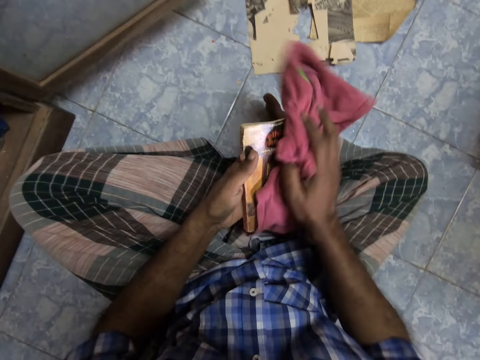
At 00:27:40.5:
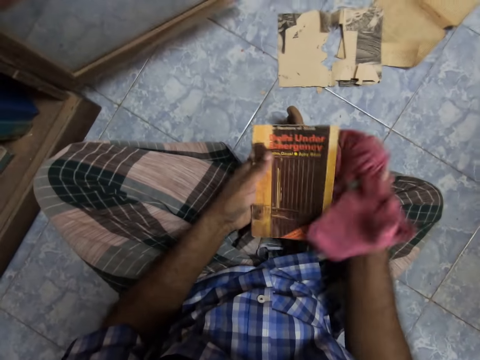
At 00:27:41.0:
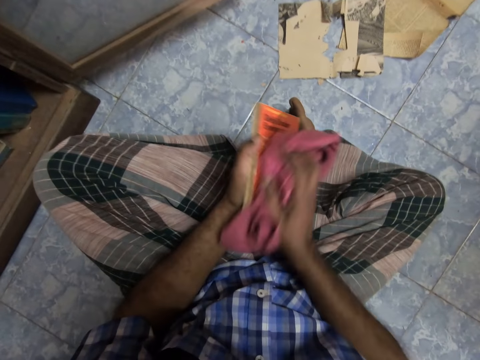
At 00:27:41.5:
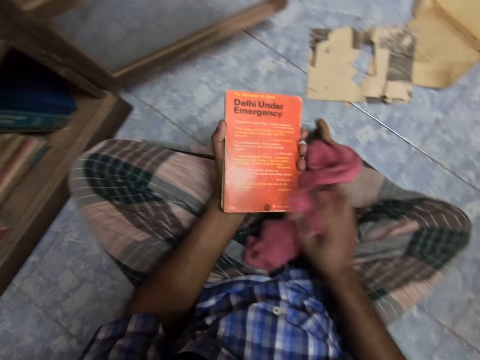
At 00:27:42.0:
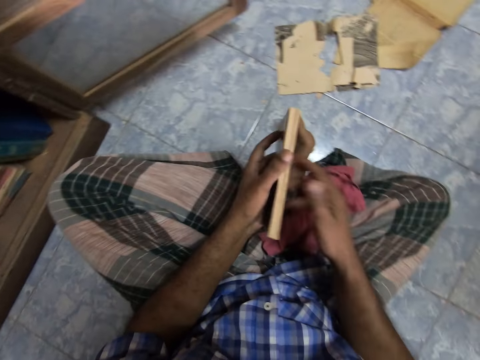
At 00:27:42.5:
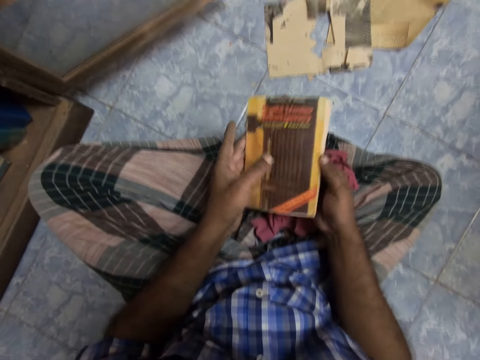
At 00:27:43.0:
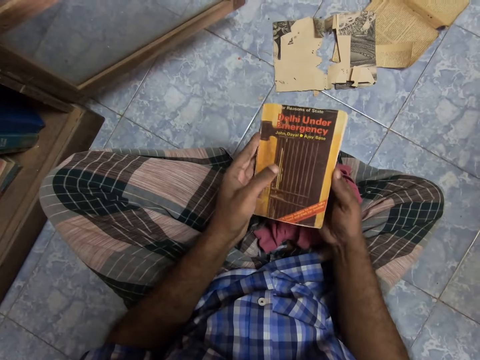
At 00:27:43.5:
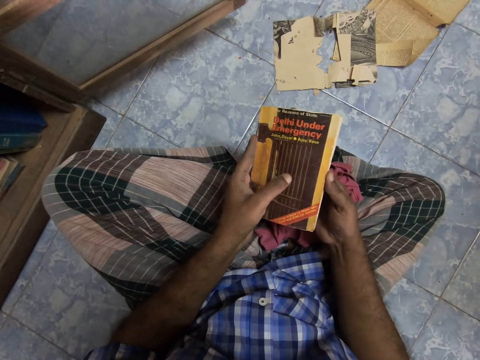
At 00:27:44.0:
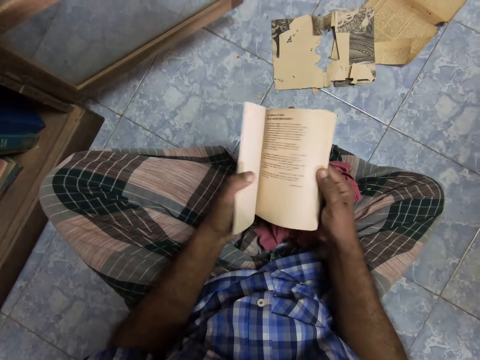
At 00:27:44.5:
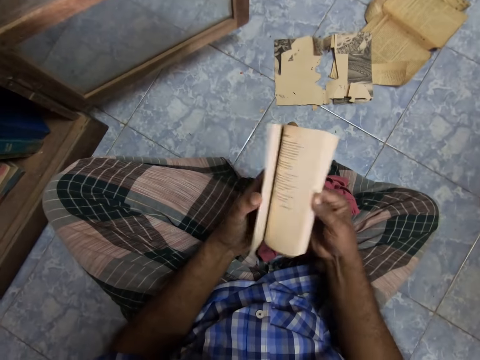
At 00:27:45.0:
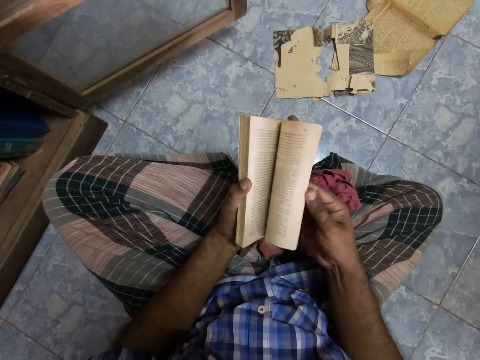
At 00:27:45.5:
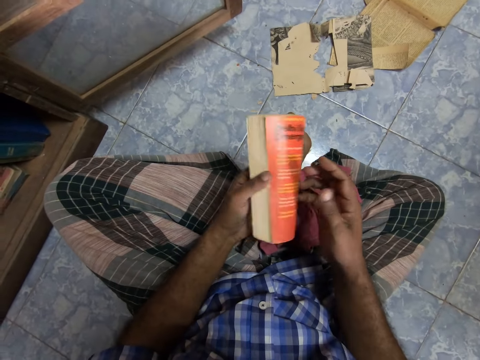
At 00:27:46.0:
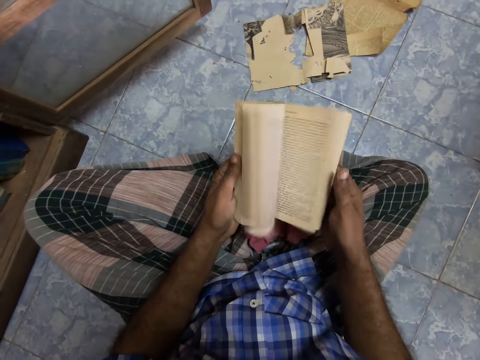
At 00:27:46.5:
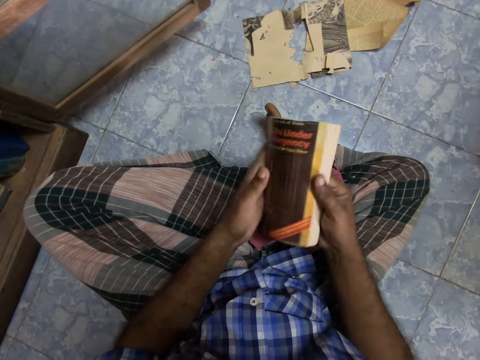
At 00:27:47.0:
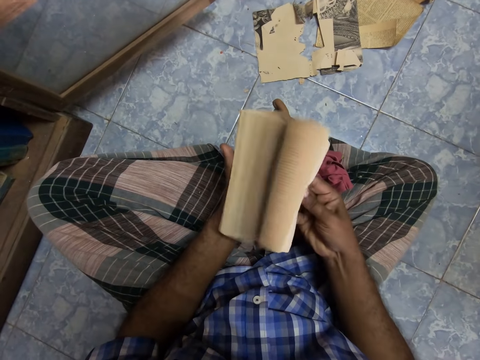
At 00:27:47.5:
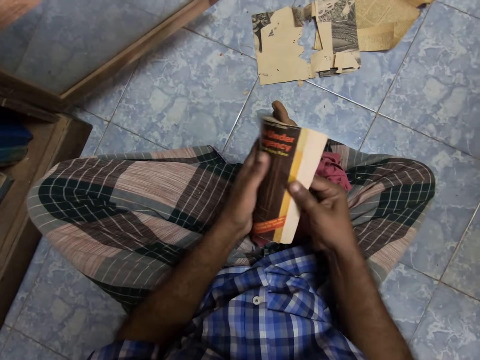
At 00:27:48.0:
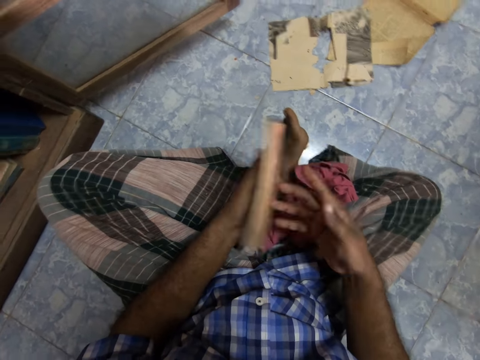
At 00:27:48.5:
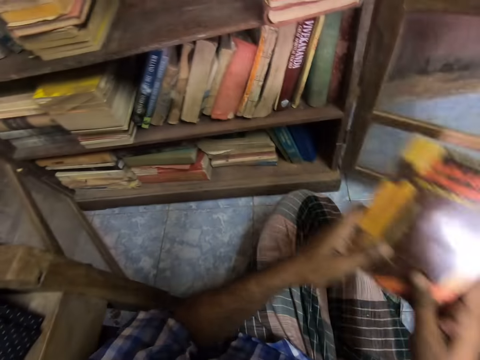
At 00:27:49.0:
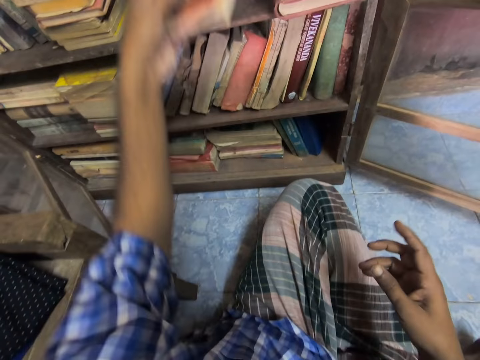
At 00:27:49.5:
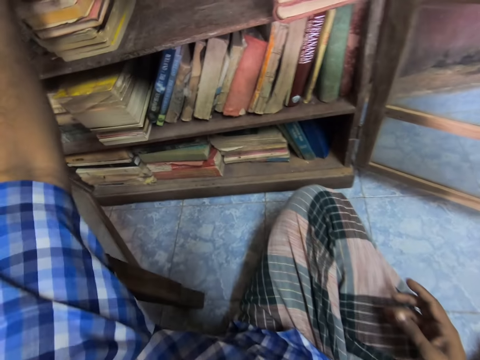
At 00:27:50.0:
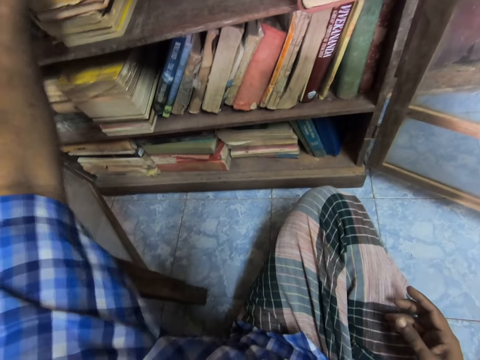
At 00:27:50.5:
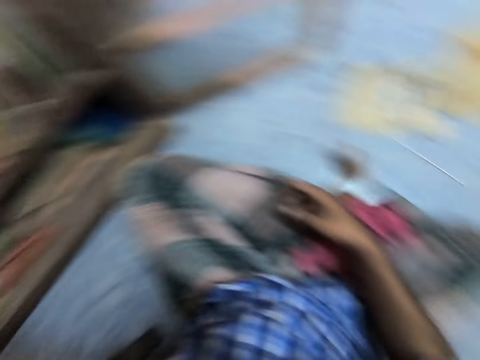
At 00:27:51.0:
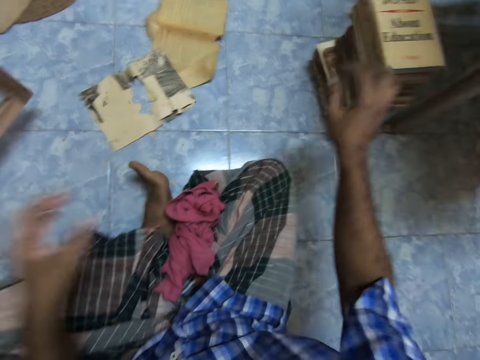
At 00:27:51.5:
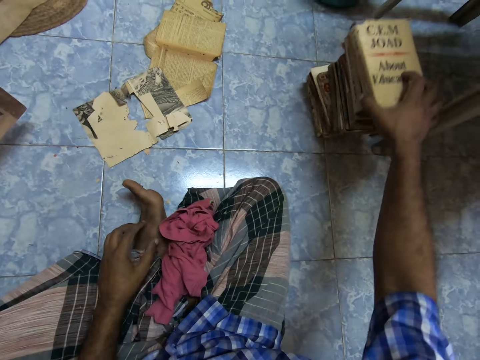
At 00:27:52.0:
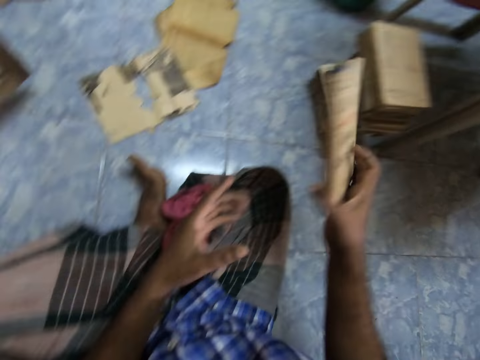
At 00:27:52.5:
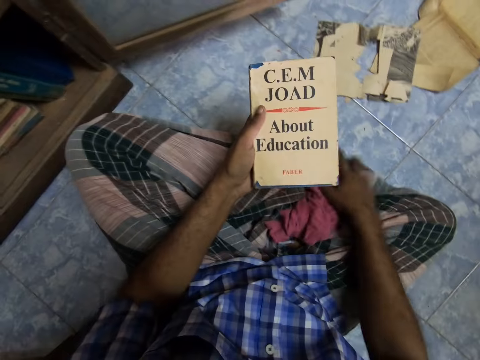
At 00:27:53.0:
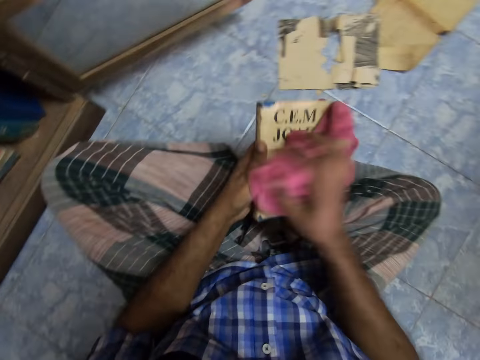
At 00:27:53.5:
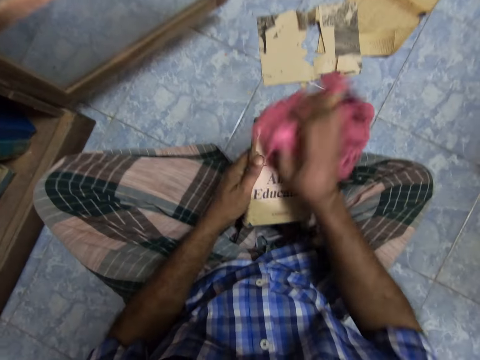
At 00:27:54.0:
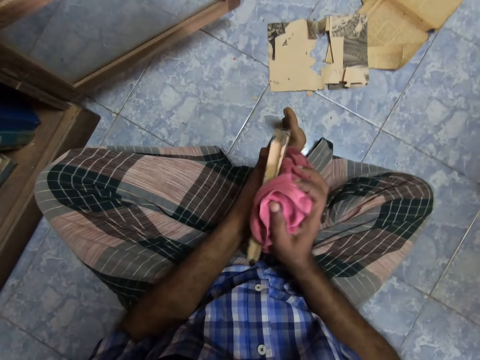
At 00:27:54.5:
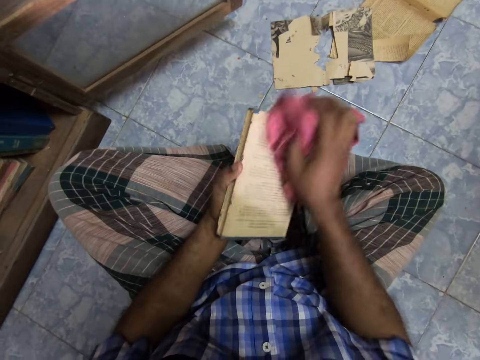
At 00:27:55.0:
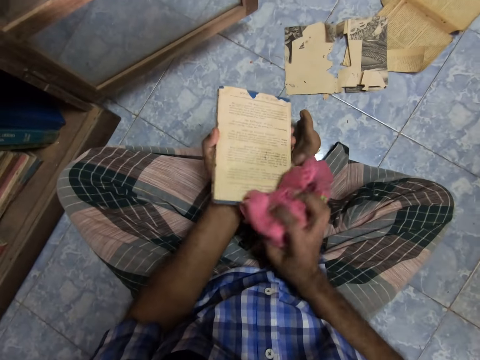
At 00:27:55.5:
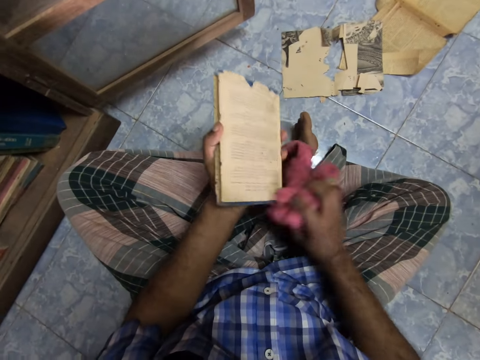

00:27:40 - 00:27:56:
The camera wearer wipes the book. They stare at the book. They open the pages. They place the book on the shelf. They pick up the book. They pass the book to the left hand. They pick up the rag. They wipe the book.

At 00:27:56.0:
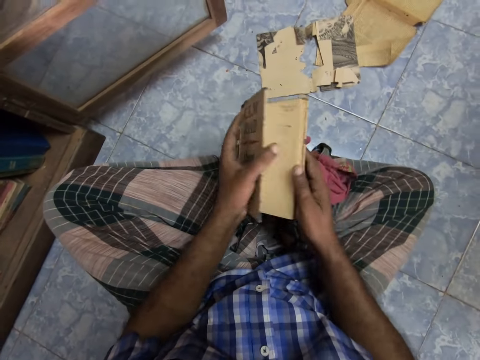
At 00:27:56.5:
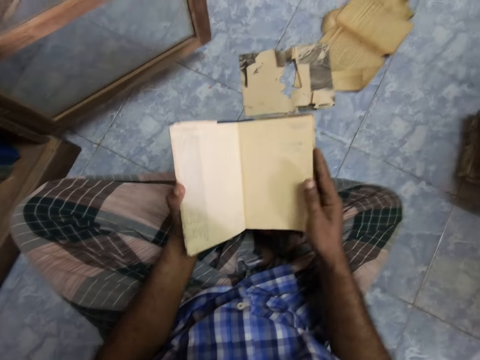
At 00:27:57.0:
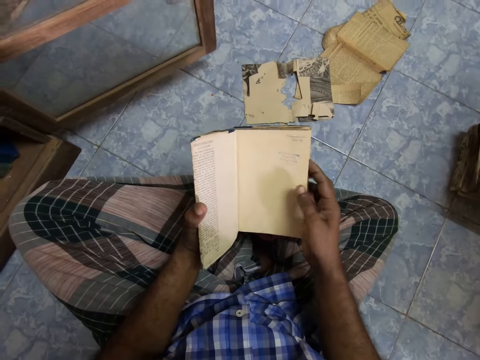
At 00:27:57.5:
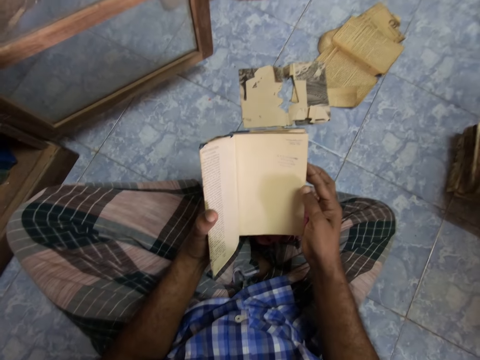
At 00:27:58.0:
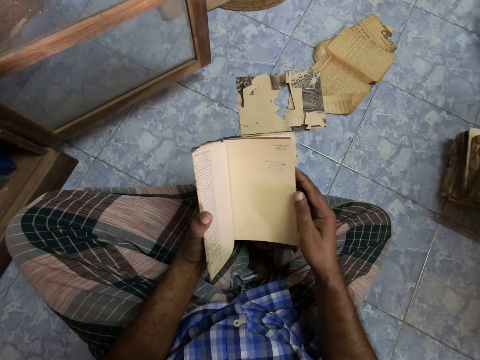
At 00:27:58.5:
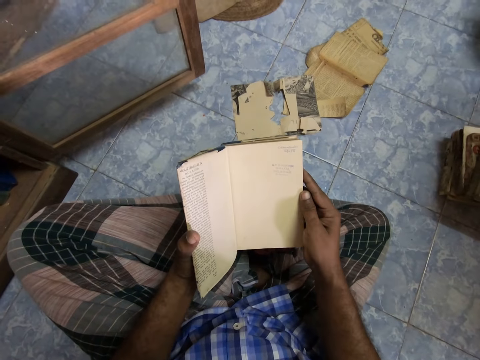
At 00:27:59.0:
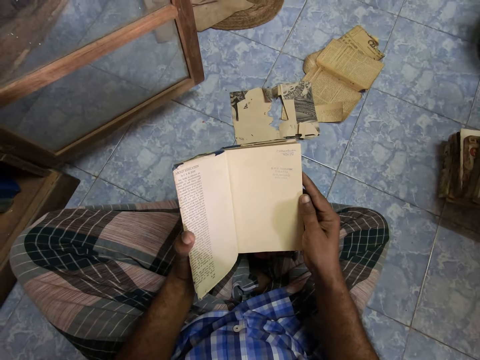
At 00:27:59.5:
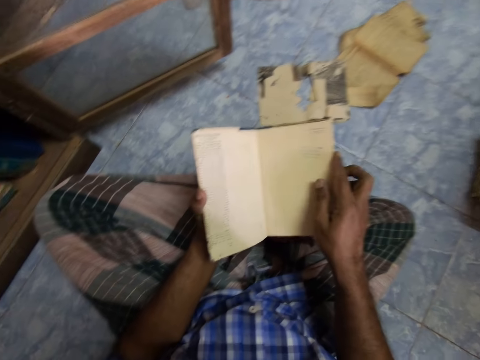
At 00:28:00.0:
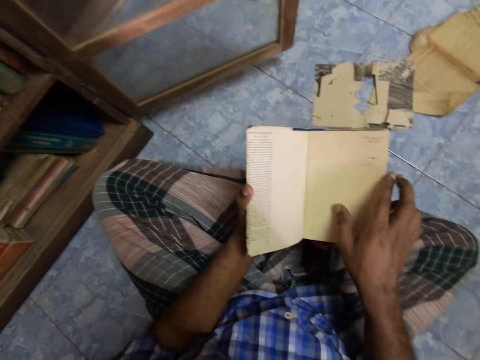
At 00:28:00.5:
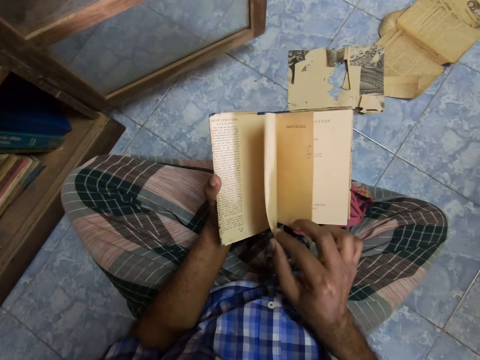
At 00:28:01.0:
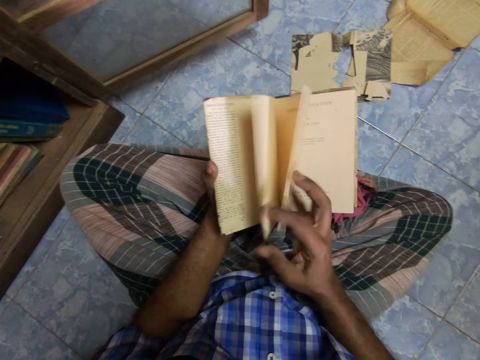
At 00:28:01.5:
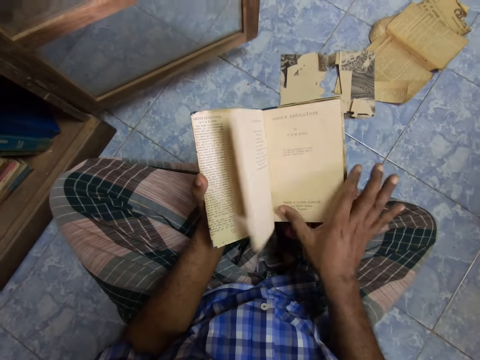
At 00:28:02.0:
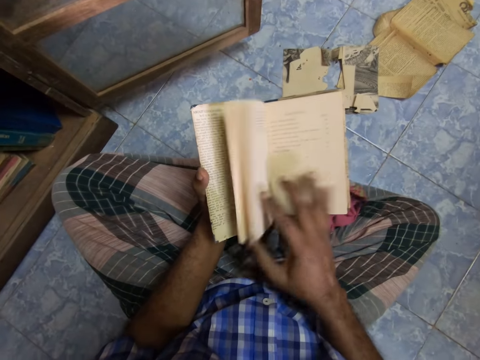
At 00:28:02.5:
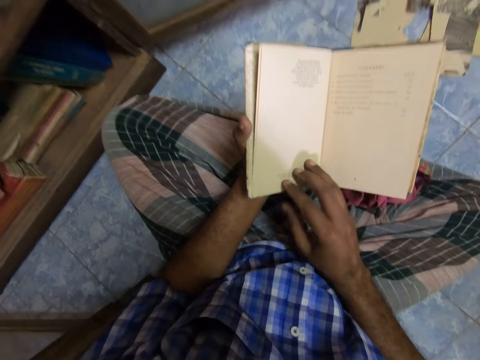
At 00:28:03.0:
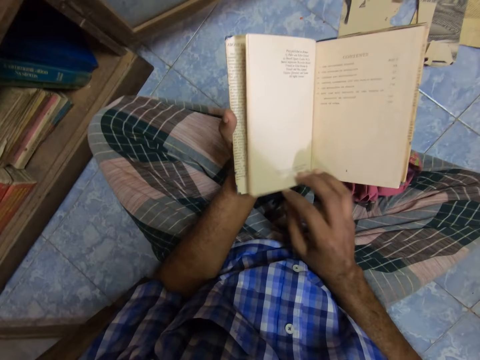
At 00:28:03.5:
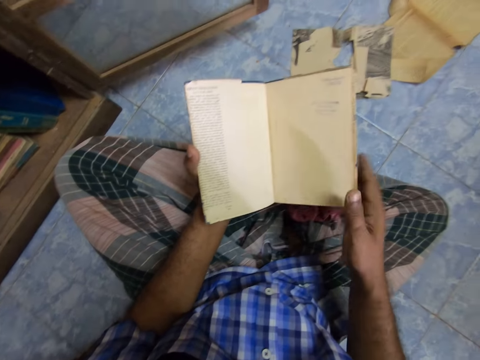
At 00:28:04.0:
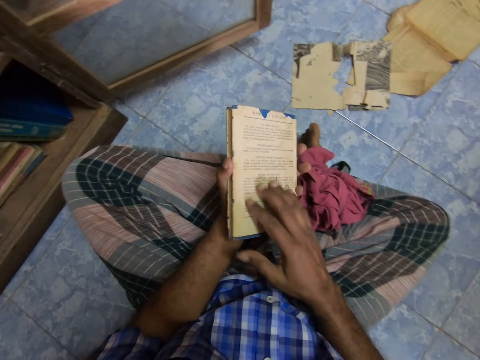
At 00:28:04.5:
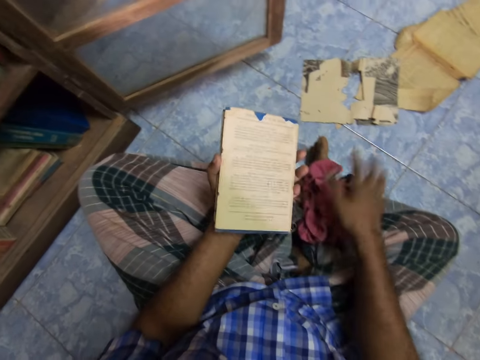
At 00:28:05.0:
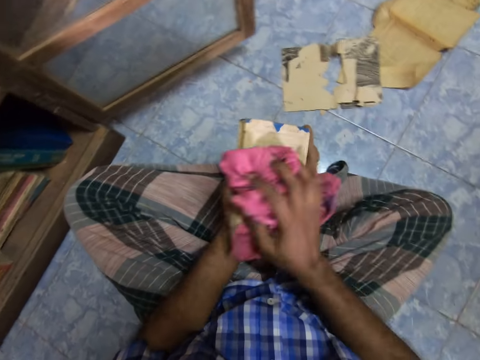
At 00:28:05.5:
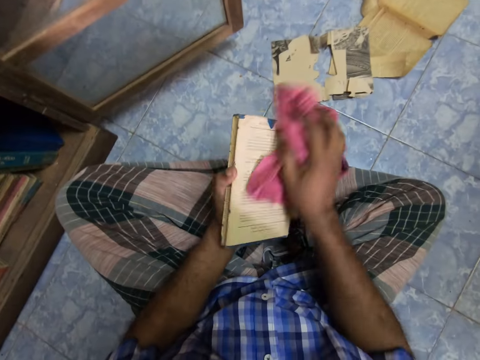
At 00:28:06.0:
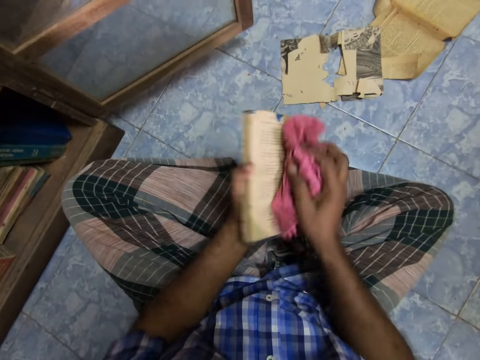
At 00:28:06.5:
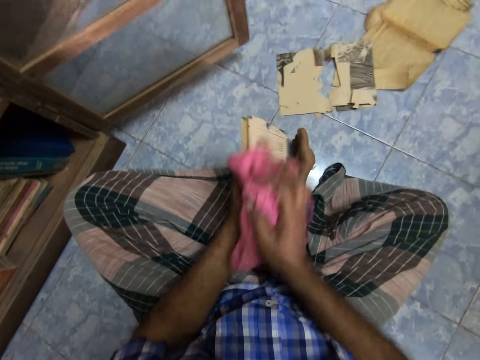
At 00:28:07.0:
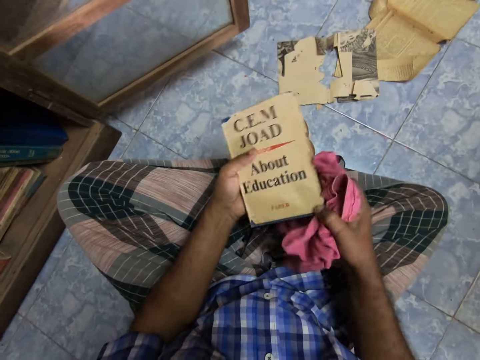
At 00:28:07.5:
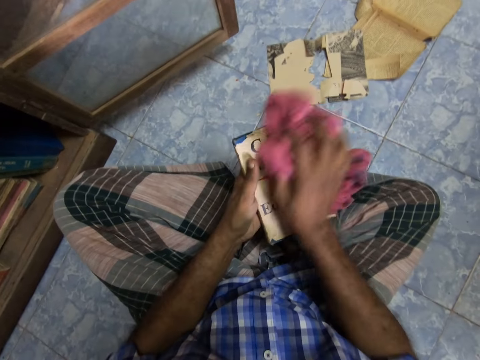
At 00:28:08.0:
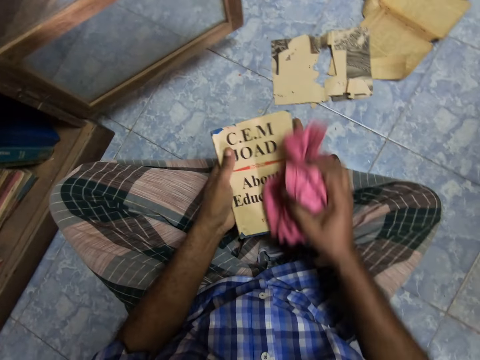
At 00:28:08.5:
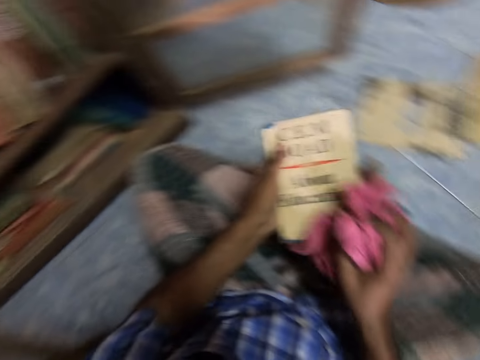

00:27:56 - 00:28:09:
The camera wearer places the rag on the lap. They open the pages. They stare at the book. They open the pages. They pick up the rag. They wipe the book.
